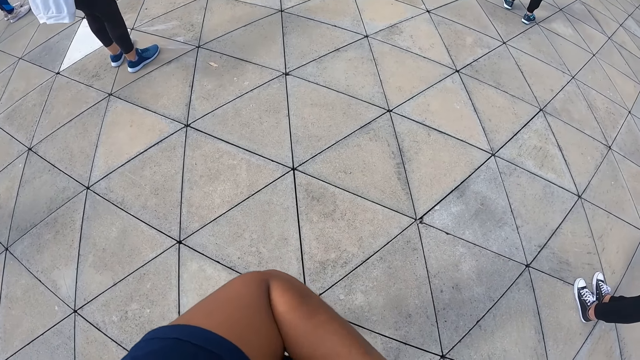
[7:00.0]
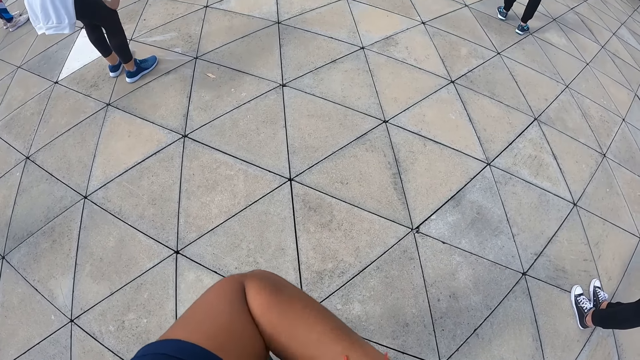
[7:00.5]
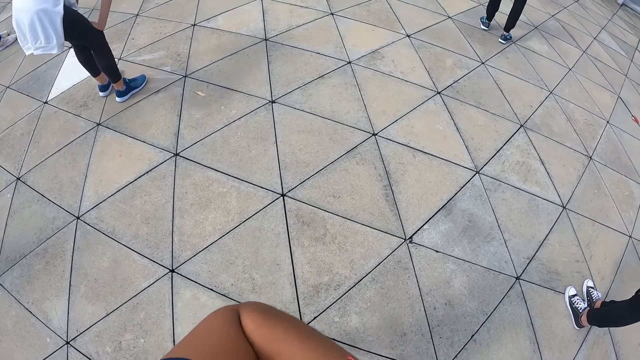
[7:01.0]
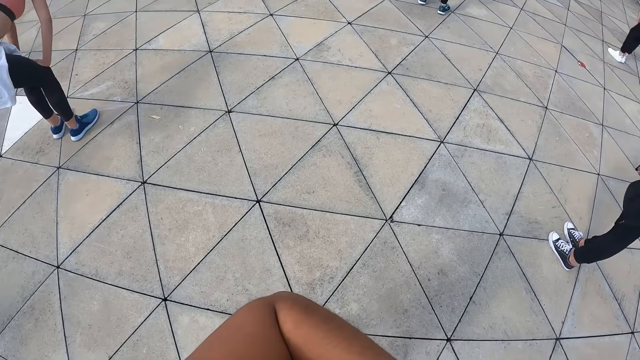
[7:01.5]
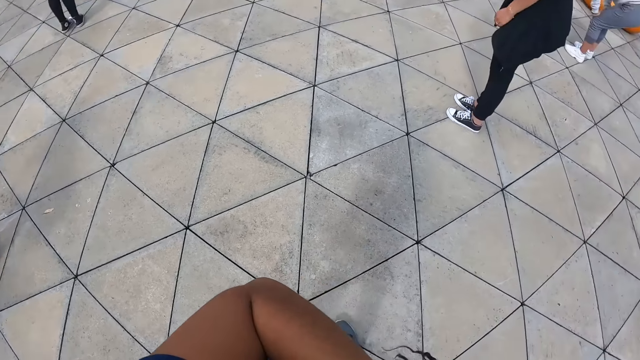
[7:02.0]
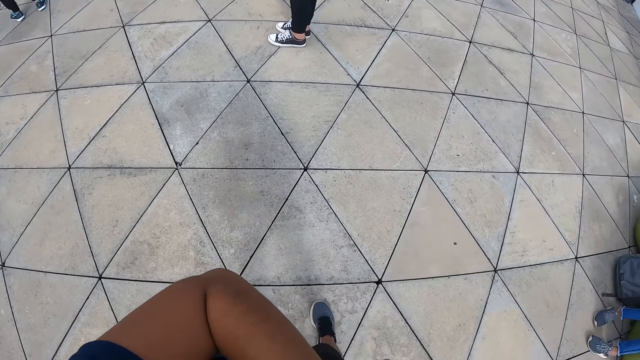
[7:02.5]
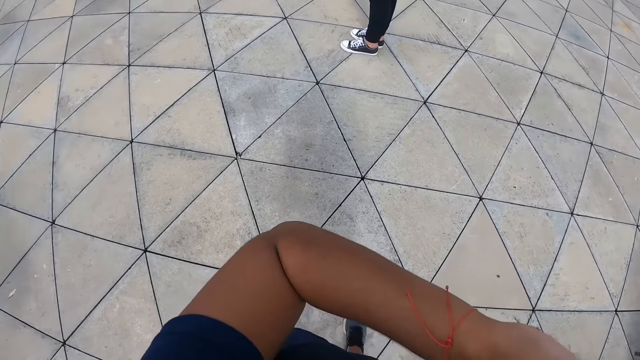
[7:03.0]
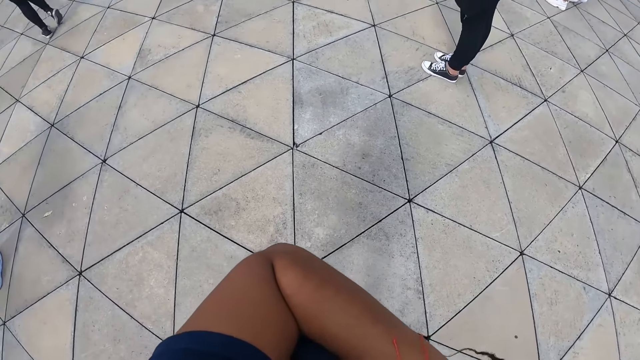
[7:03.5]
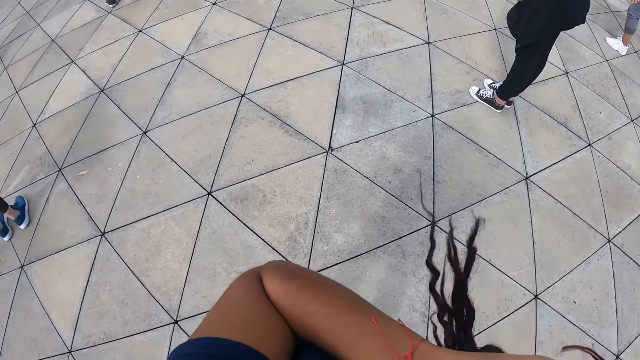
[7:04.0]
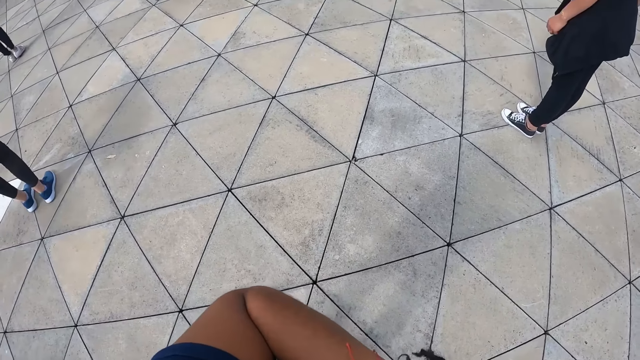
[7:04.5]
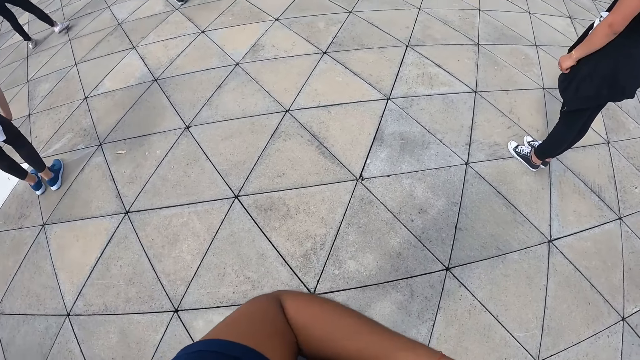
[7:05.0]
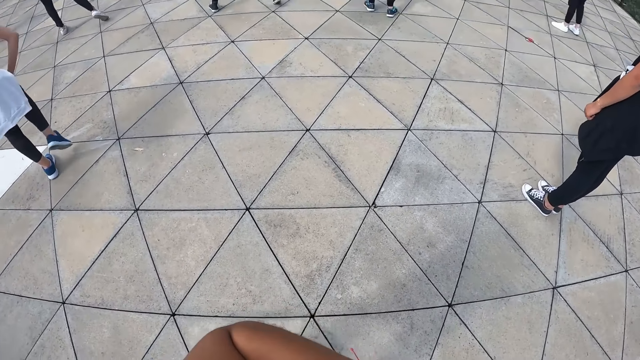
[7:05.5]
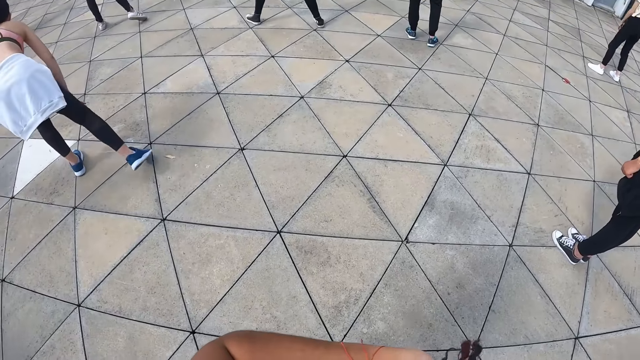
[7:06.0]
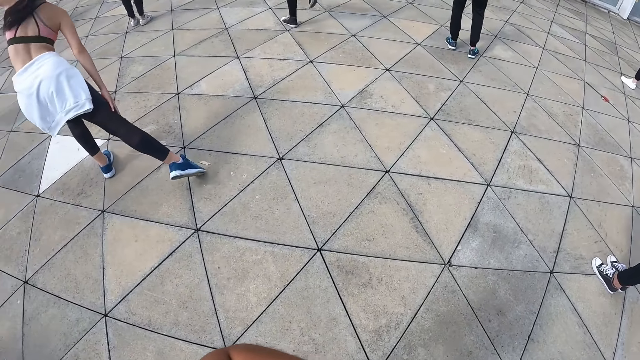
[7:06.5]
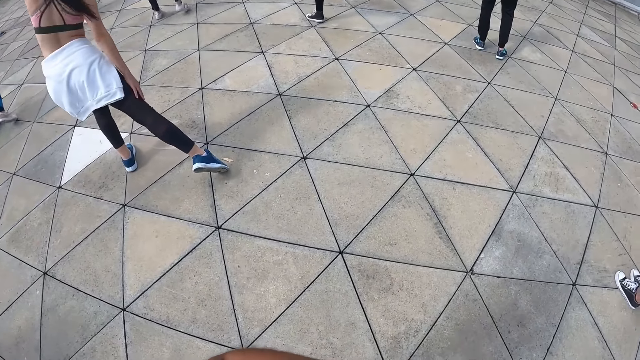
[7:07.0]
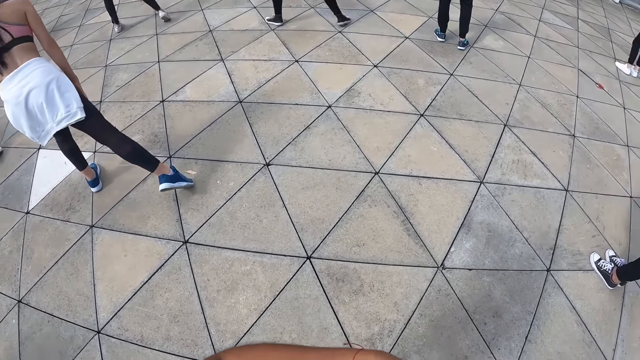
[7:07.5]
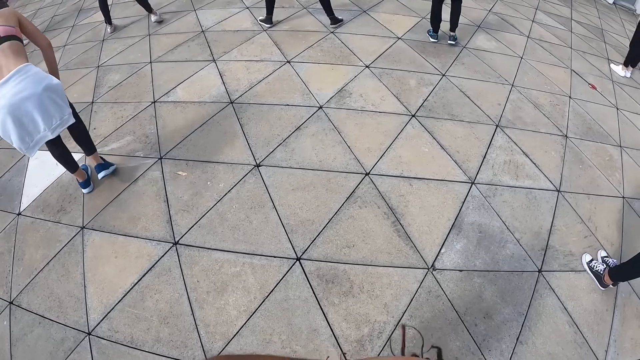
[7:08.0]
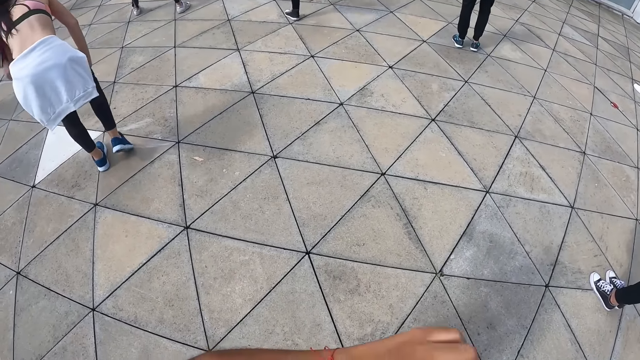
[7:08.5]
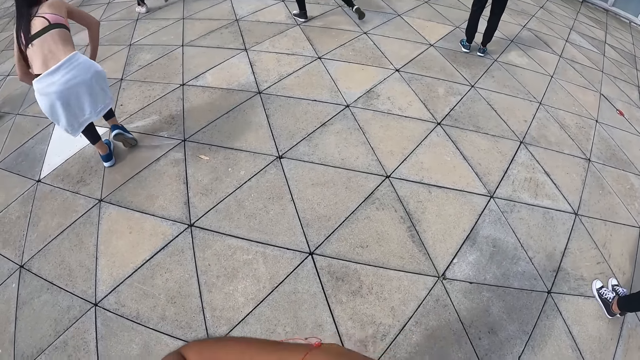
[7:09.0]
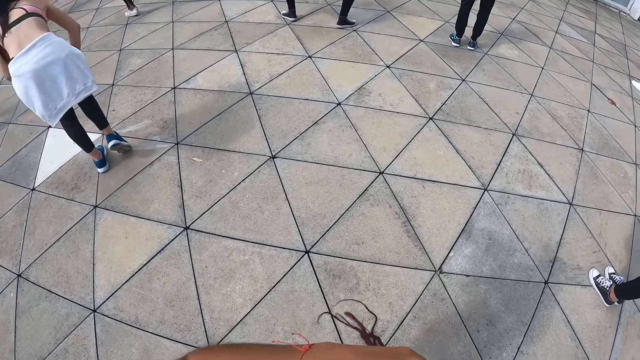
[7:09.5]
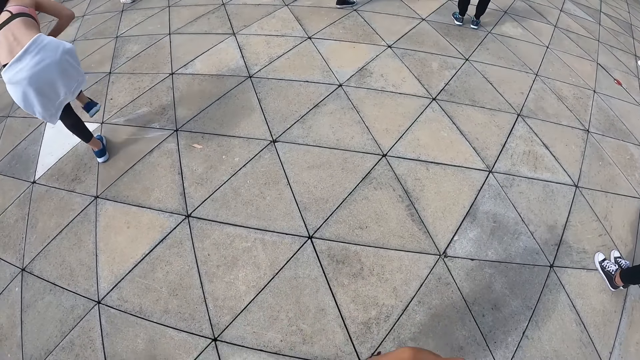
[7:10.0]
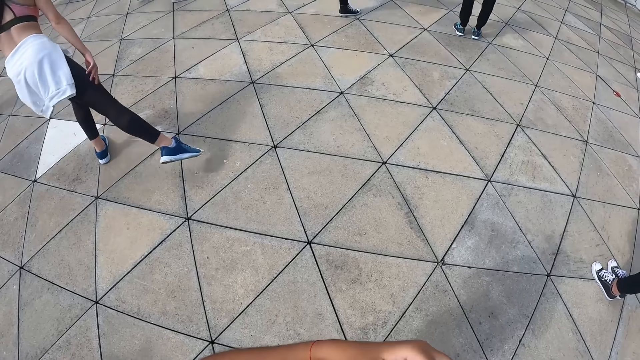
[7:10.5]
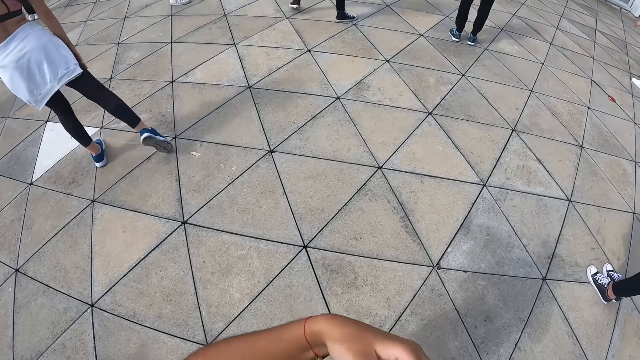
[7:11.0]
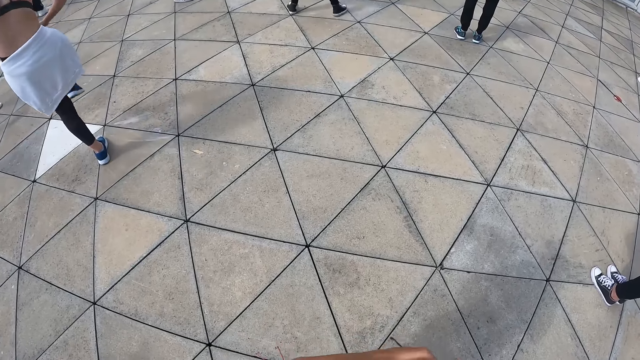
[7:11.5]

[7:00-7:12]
The camera wearer twists her hair.

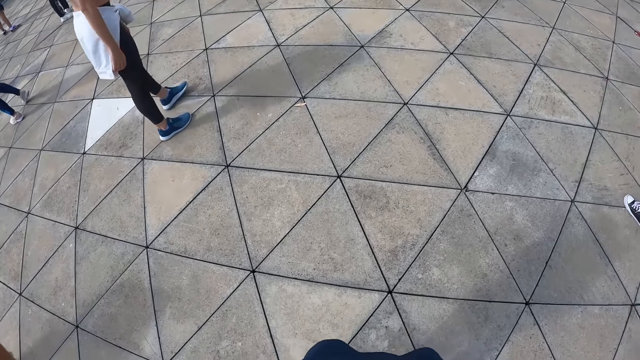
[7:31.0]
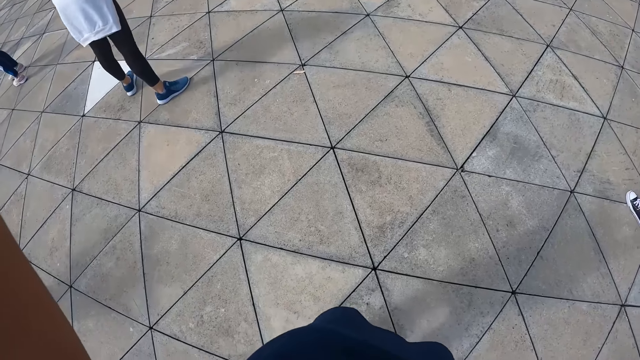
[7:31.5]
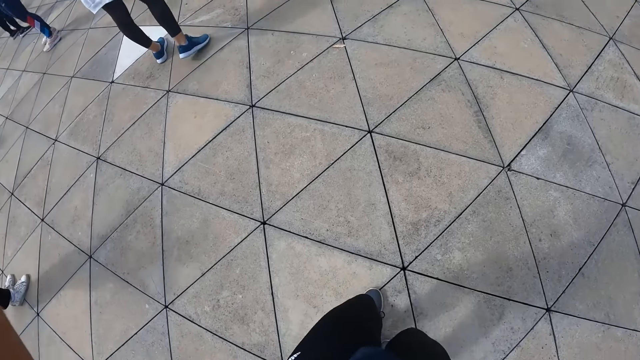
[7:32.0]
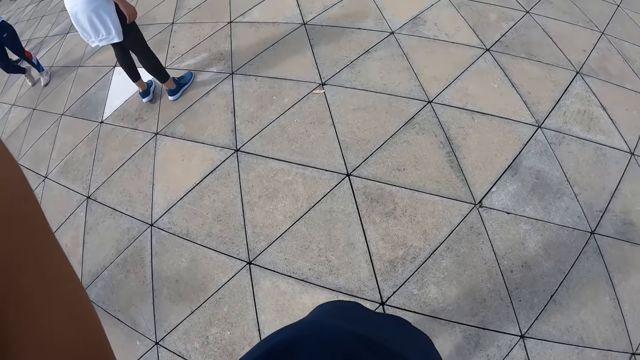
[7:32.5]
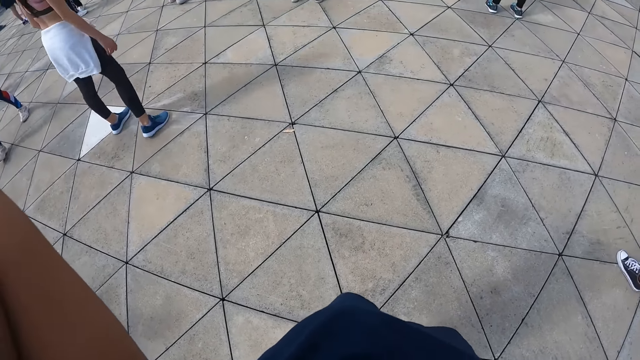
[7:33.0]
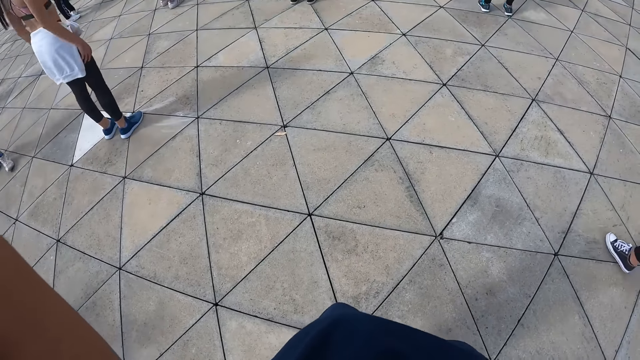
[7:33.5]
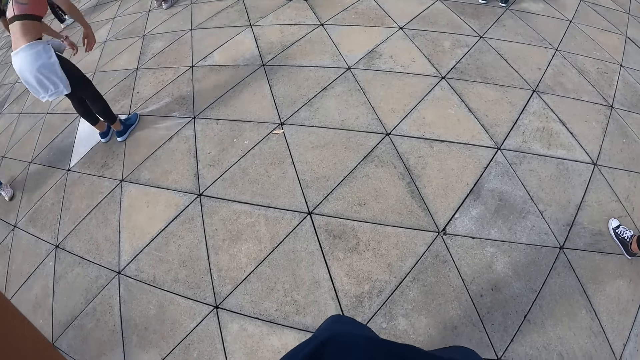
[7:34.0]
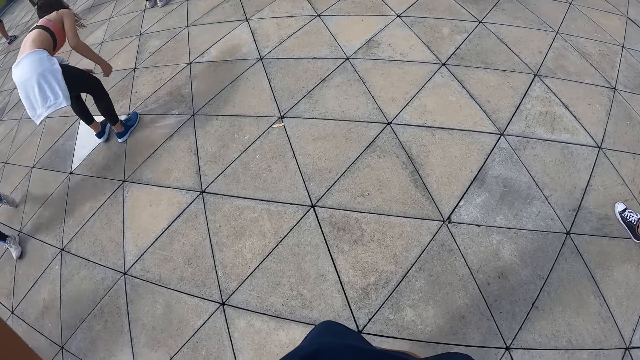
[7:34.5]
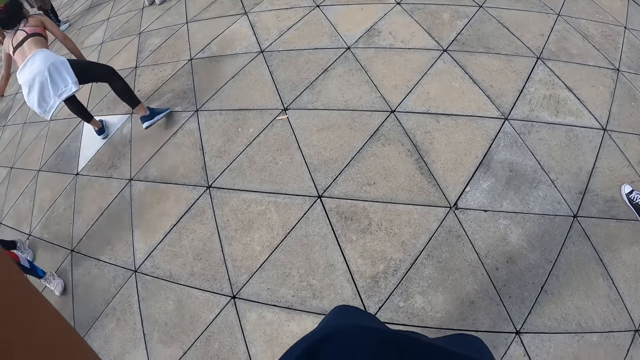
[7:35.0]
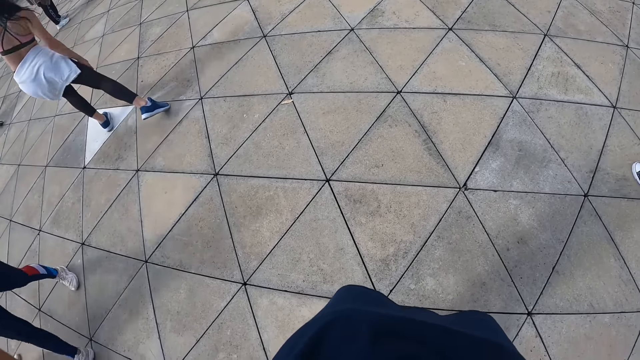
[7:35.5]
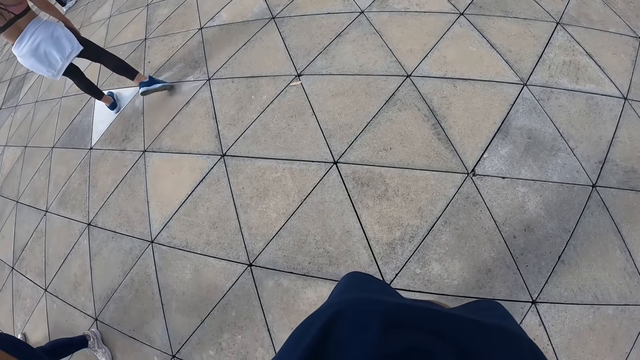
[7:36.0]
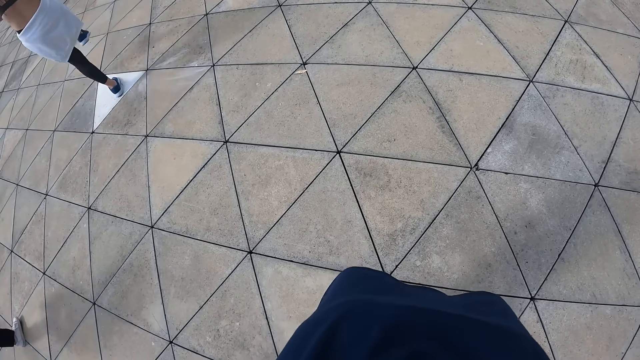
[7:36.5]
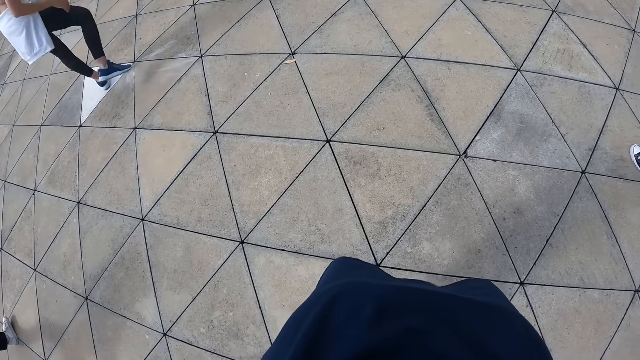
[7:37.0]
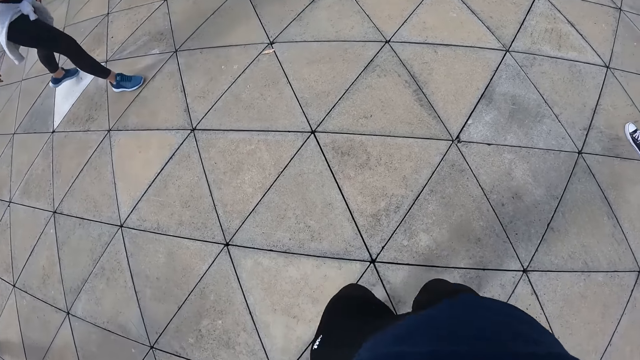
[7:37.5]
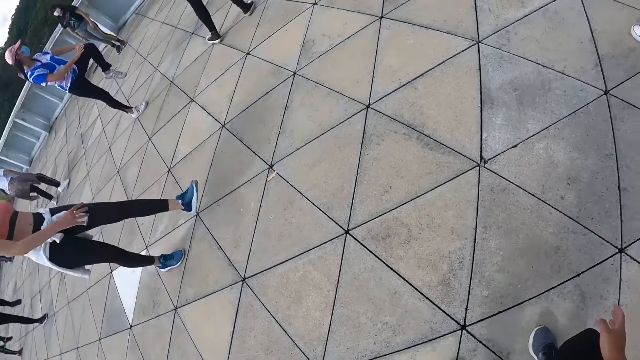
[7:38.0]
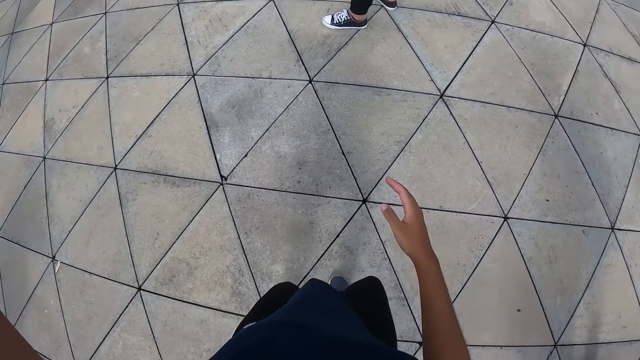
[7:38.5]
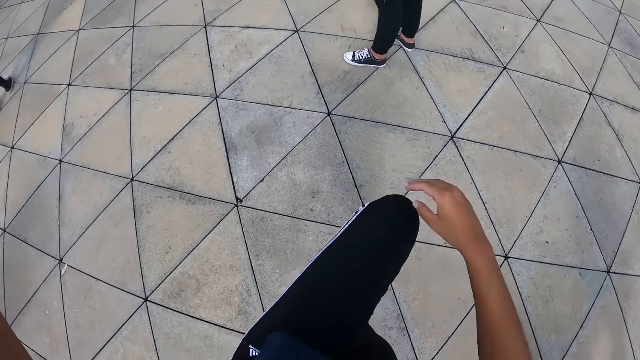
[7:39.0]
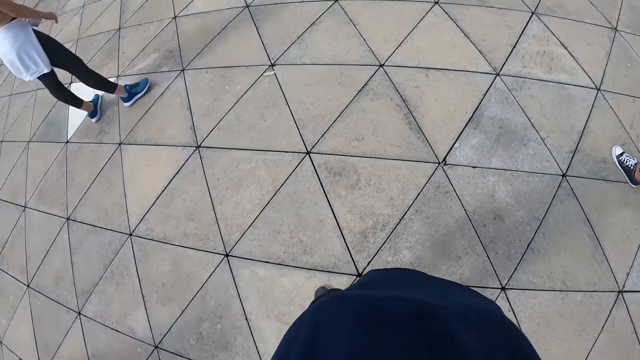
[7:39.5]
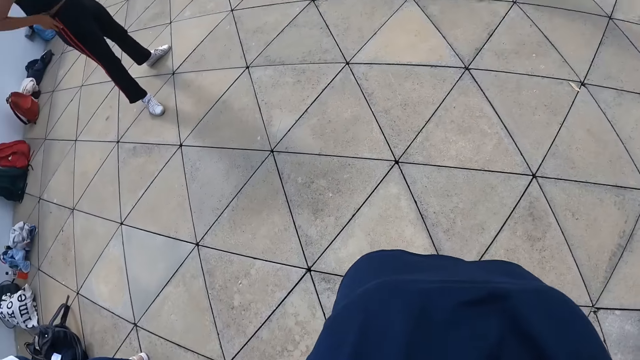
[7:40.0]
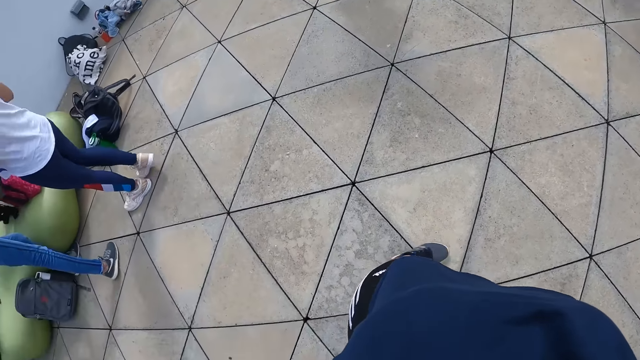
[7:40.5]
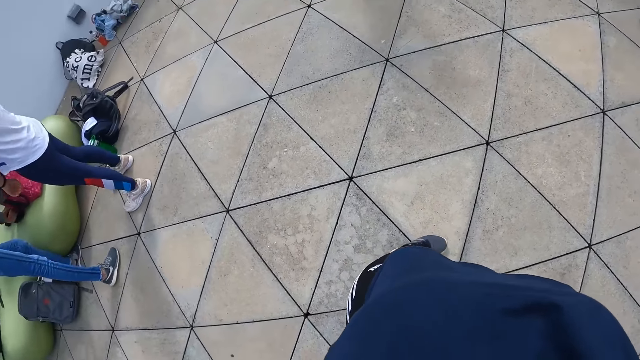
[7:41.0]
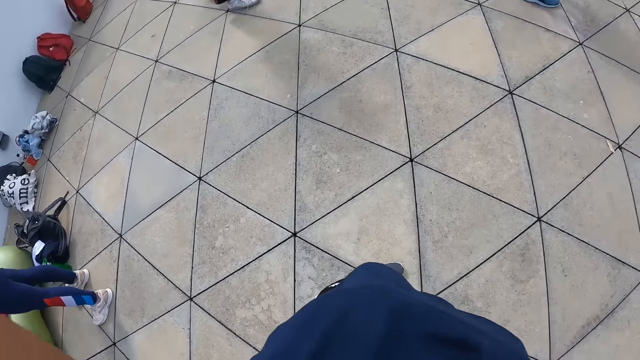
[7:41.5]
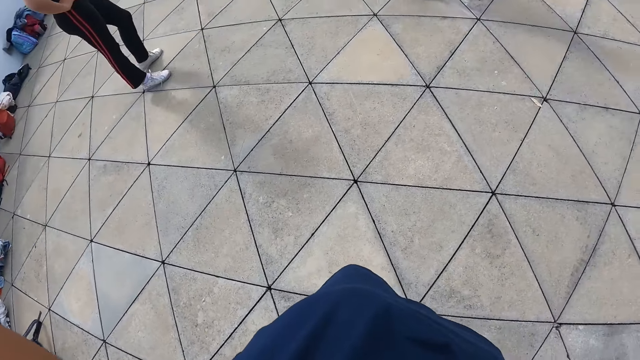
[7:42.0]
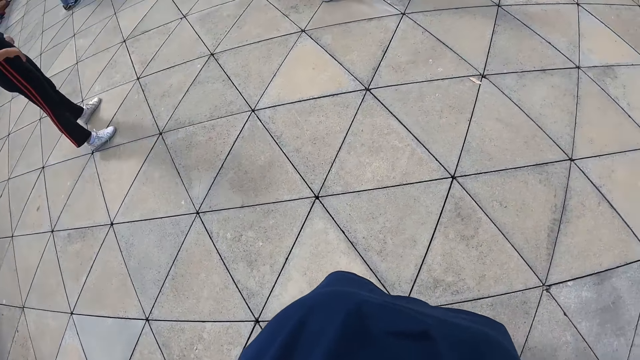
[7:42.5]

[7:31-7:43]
The camera wearer lowers her right hand. She raises her left leg. She pushes her left leg with her right hand. She stretches the leg. She packs her braids with her hands.
